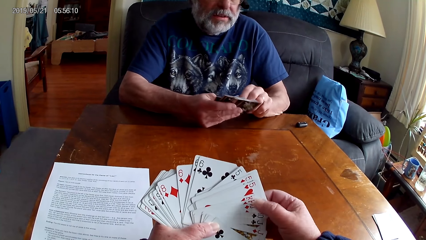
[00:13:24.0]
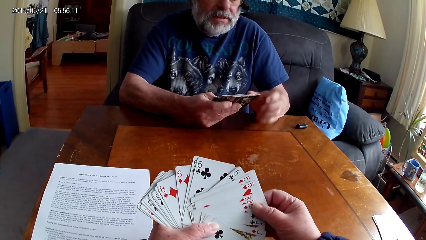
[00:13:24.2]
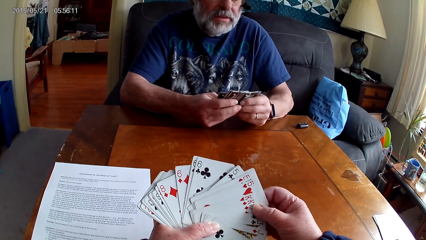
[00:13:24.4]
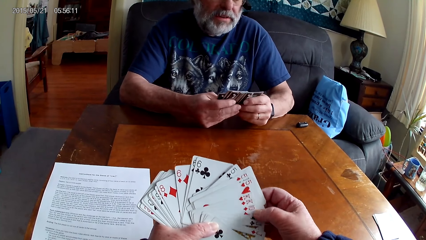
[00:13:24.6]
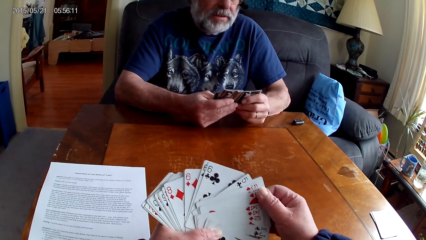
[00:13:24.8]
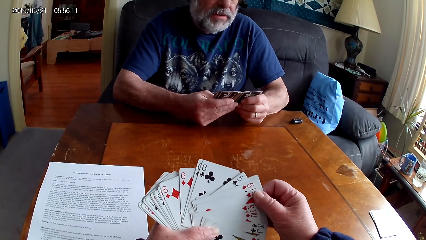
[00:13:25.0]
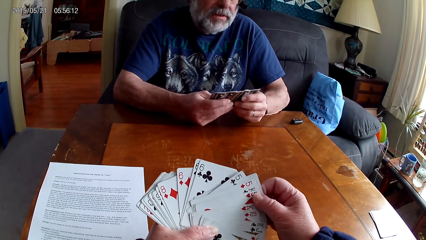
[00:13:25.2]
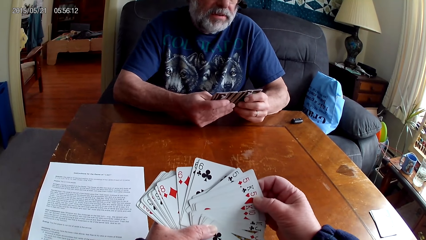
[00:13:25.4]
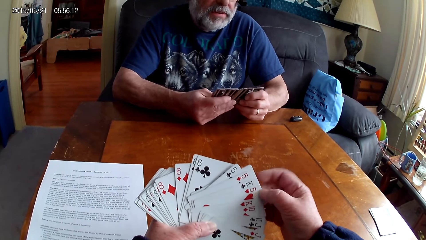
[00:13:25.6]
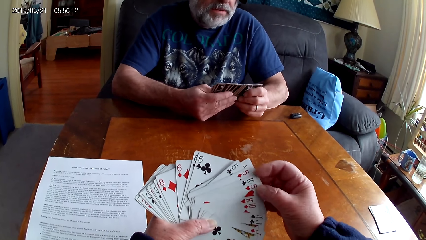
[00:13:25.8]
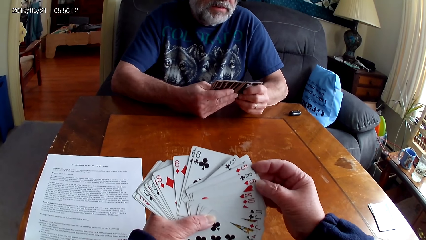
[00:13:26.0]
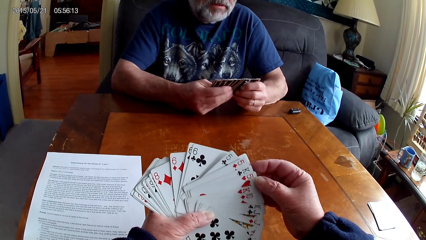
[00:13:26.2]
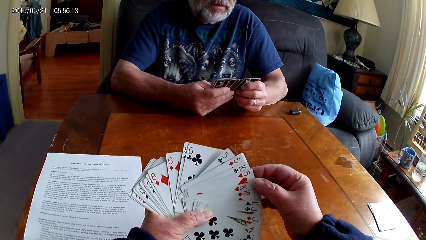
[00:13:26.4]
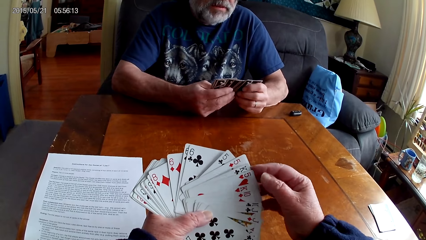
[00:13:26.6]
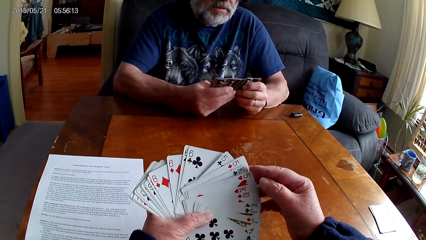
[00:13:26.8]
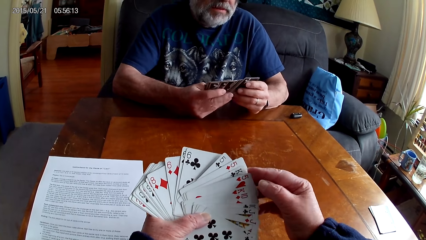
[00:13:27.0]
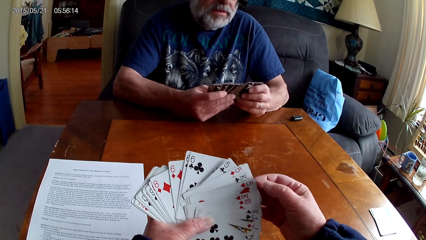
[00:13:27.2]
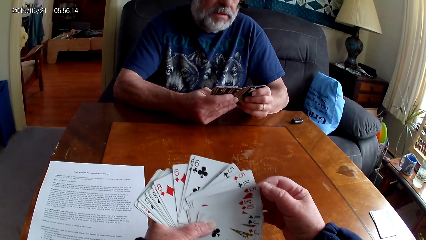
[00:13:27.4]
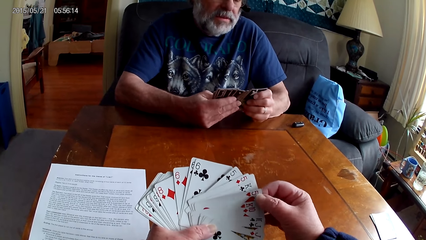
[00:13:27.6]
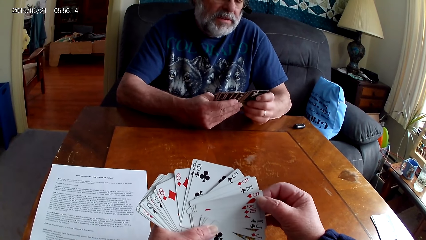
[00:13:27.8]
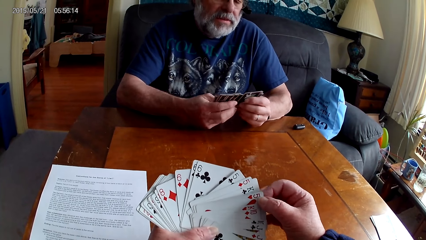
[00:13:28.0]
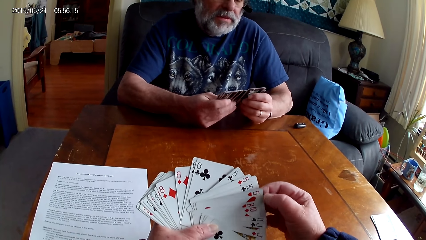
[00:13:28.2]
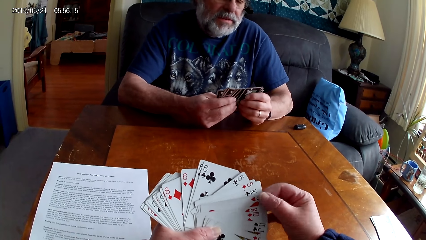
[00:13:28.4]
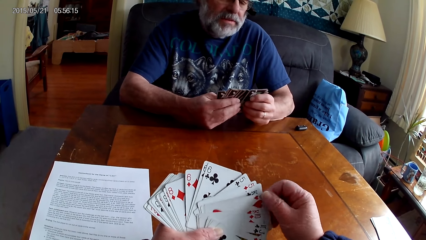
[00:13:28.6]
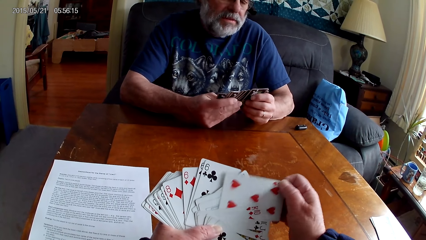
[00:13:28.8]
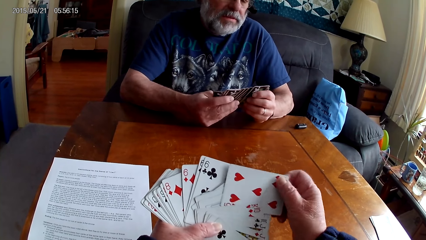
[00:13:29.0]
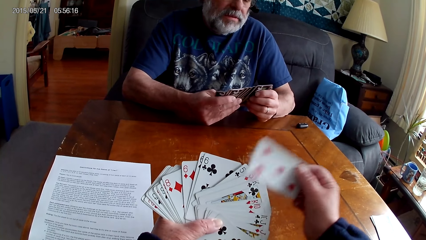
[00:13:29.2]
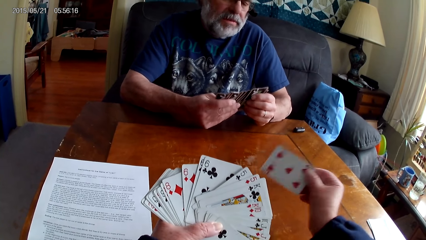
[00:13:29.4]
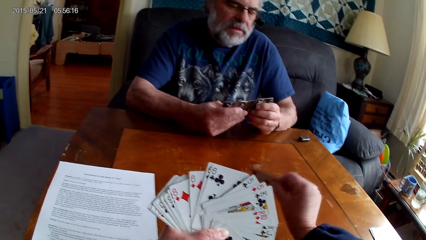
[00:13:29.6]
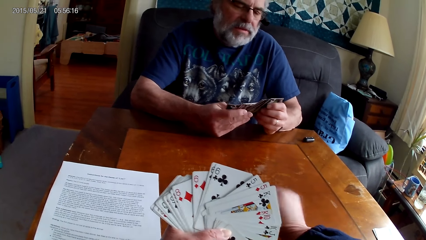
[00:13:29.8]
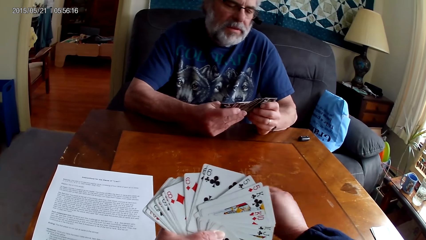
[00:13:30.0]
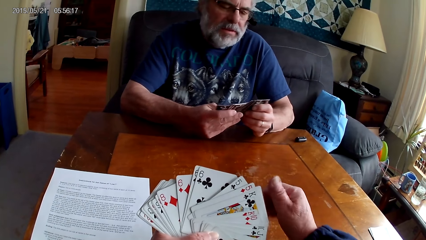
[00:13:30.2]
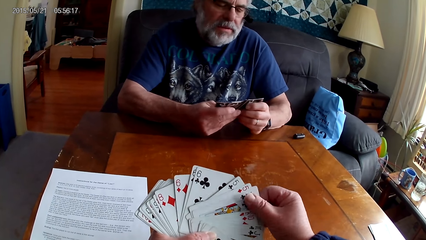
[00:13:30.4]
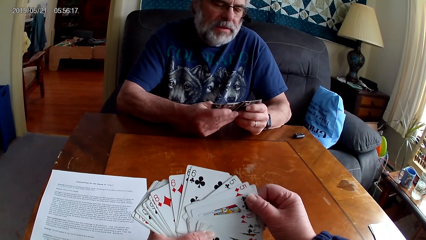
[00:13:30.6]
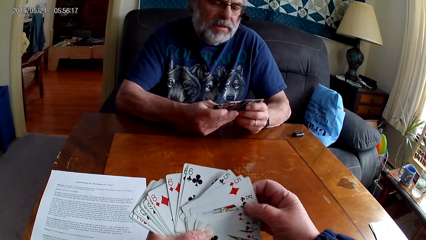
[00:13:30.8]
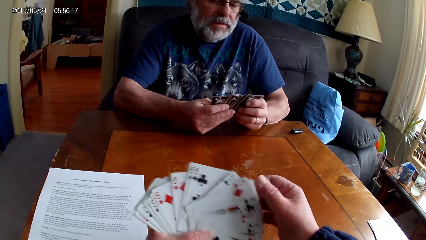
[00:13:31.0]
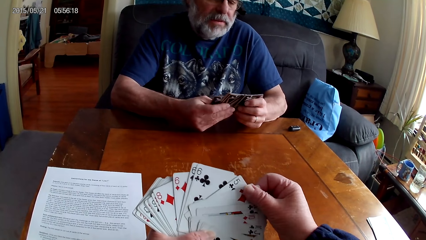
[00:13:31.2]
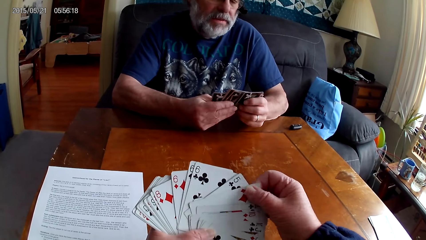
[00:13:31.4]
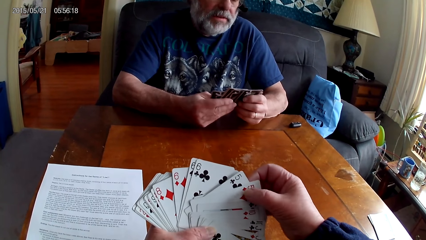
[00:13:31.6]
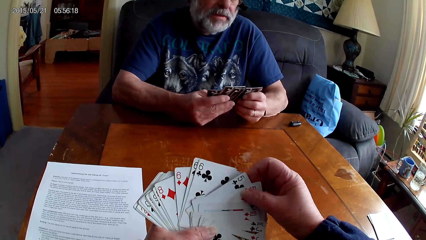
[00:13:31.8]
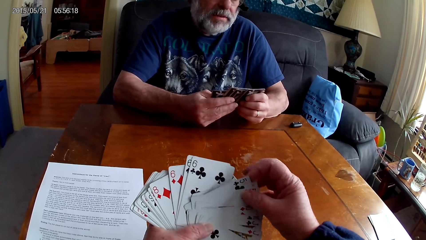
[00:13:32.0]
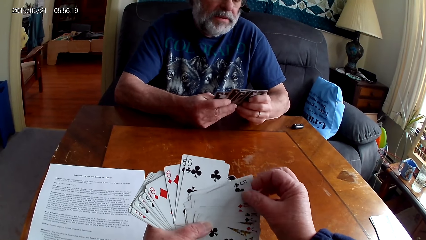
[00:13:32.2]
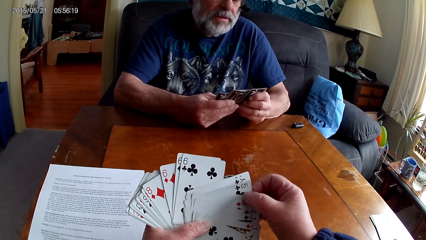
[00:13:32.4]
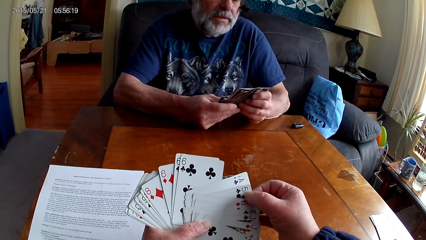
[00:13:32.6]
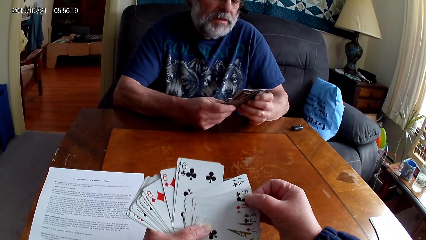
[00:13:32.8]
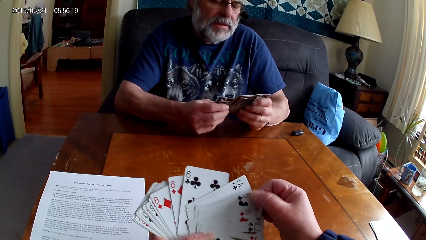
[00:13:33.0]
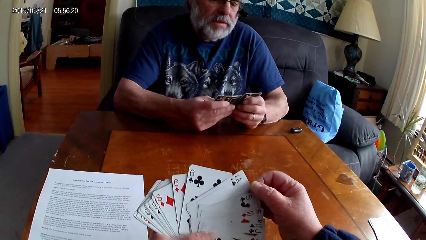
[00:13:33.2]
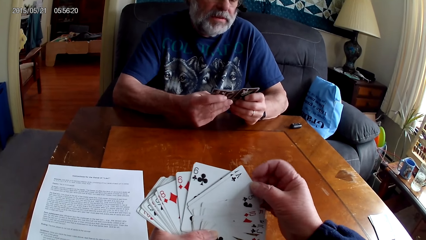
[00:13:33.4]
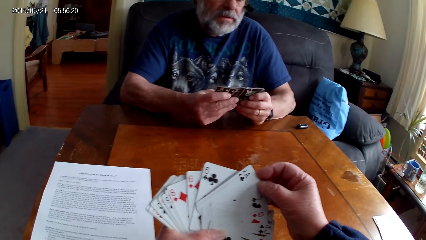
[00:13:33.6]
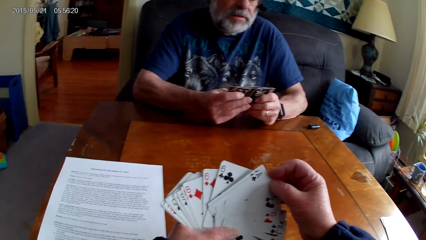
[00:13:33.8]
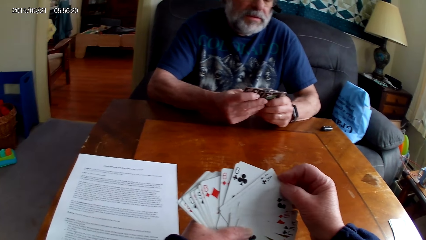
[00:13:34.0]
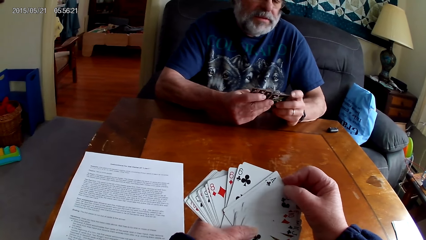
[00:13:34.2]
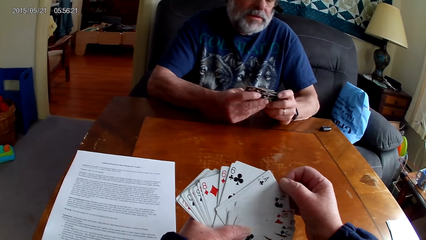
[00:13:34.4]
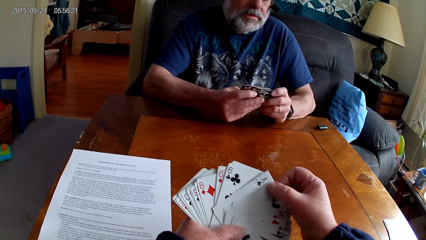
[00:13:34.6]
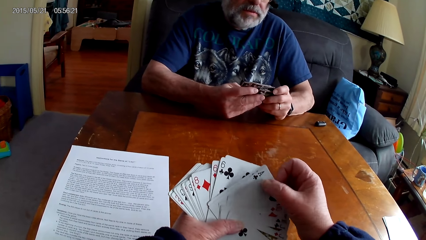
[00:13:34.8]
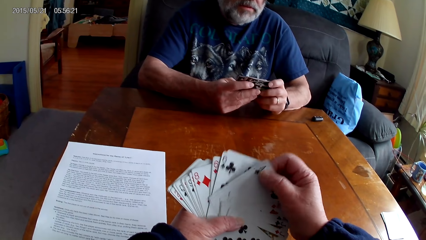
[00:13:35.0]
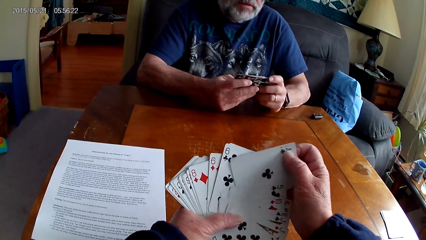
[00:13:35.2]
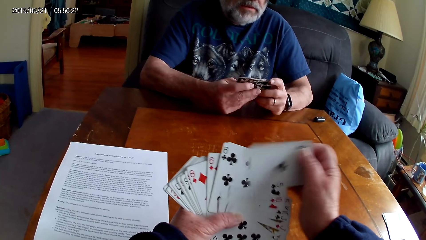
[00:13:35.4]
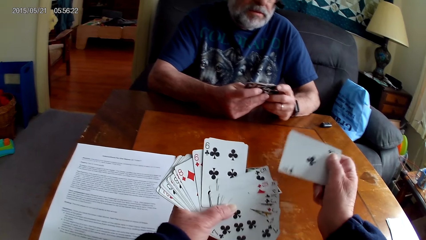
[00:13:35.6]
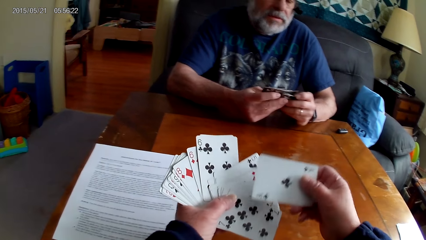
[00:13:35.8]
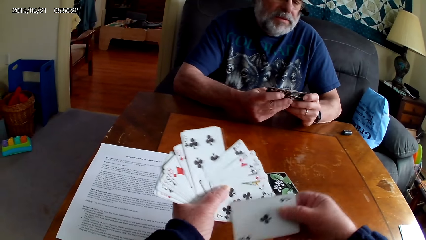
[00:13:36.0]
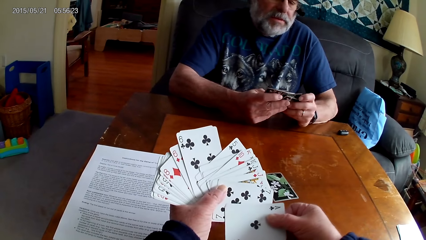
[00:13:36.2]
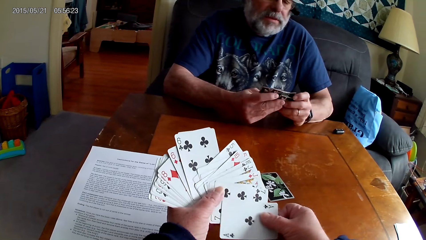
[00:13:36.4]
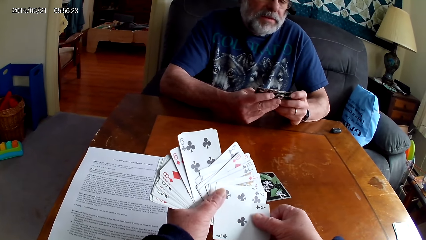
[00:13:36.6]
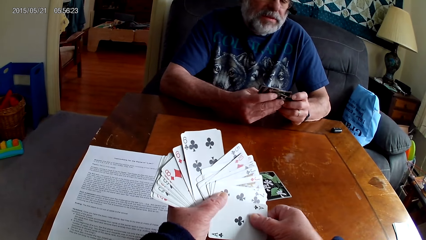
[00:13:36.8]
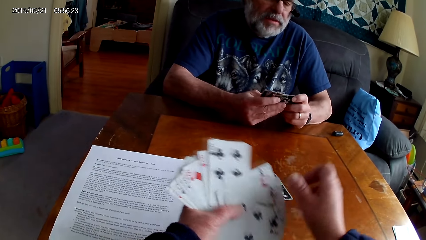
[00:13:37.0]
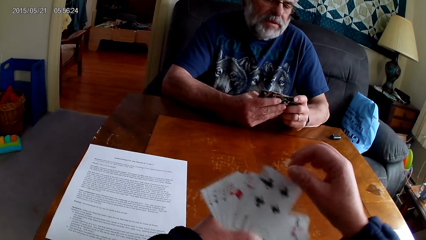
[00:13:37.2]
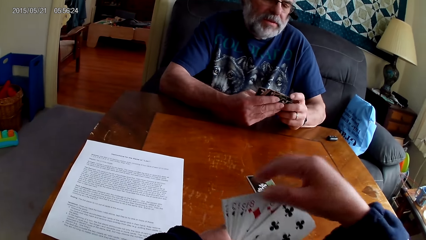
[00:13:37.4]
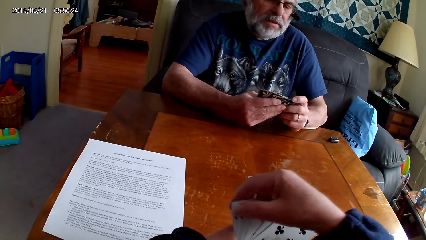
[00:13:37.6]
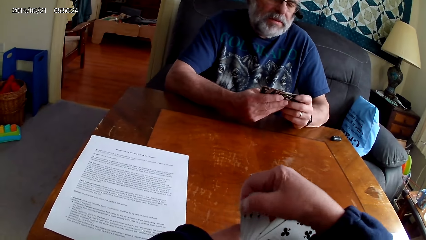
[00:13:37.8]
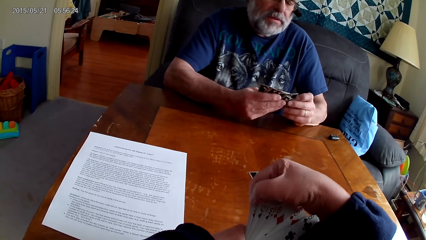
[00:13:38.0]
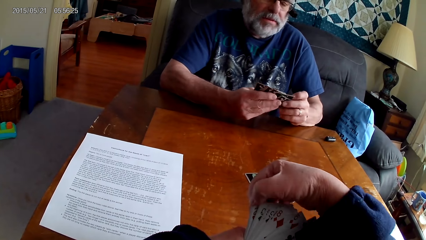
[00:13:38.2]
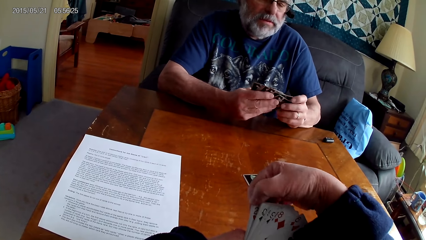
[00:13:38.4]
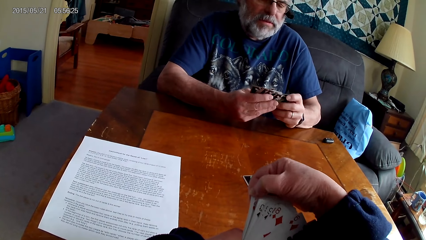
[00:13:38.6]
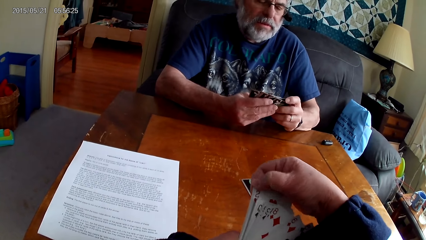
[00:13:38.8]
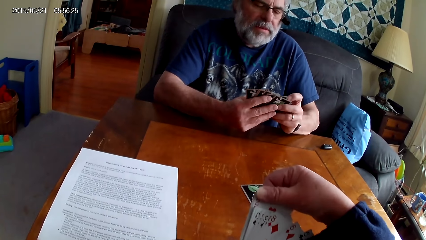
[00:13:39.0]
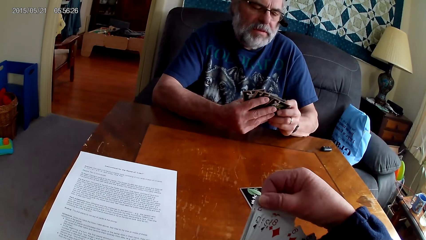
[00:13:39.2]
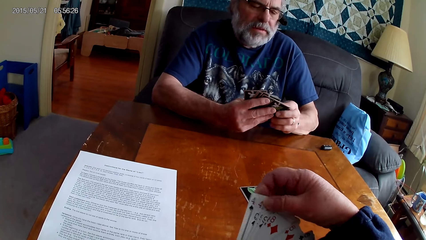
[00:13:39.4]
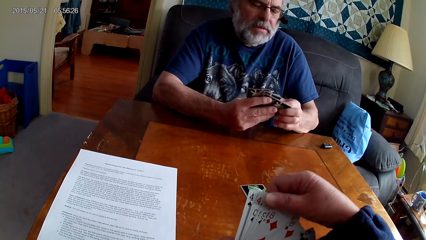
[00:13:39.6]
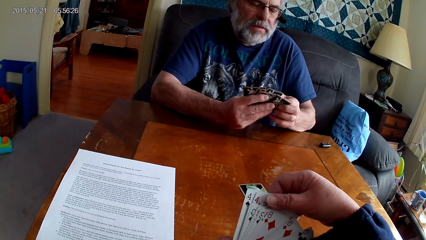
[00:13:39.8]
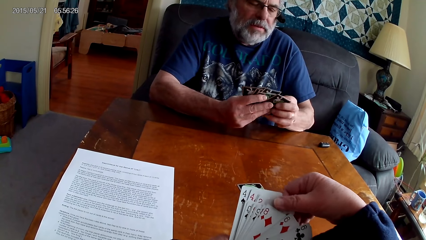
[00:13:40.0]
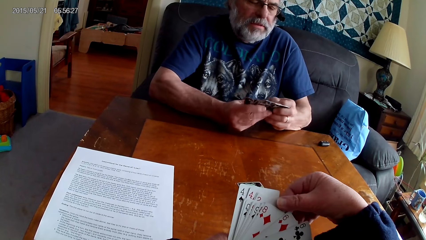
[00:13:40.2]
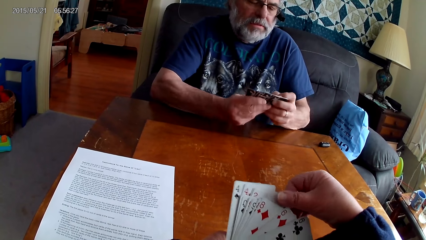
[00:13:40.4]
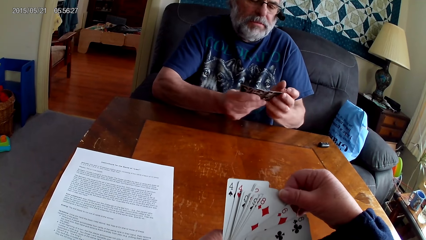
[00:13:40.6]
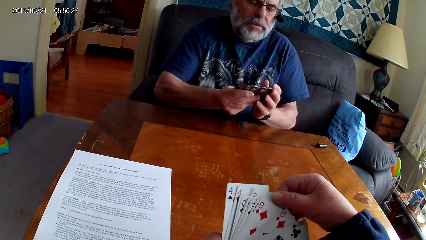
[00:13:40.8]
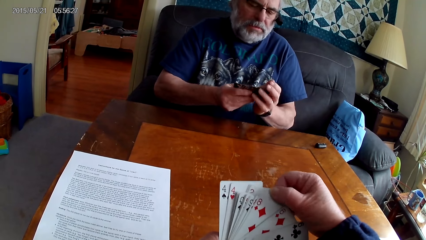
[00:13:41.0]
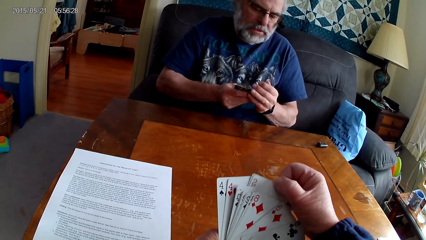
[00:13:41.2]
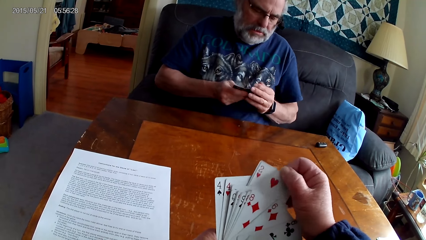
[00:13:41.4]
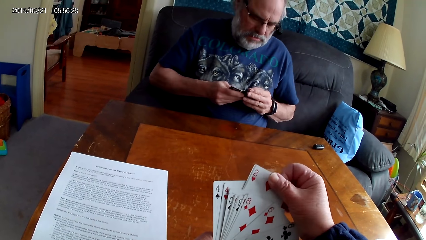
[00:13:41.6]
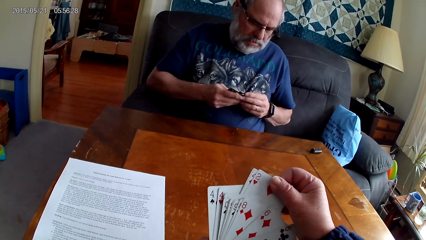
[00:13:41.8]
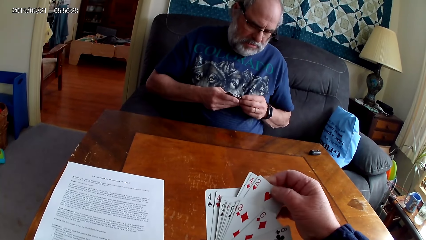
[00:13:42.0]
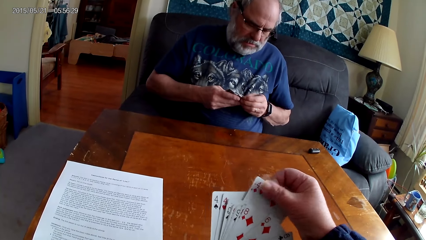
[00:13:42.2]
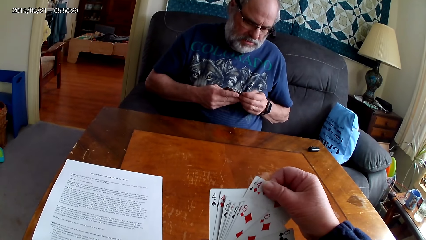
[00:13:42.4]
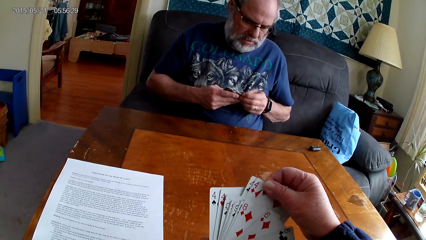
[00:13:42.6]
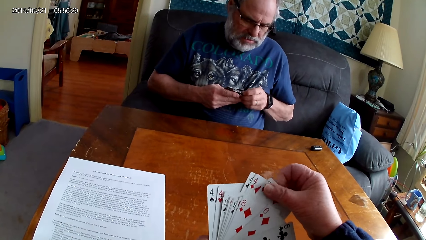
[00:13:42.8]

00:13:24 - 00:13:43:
The camera wearer speaks, puts a card on the table and arranges cards. A man speaks.
